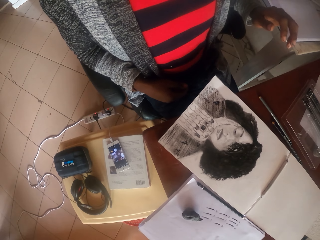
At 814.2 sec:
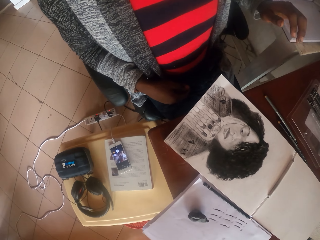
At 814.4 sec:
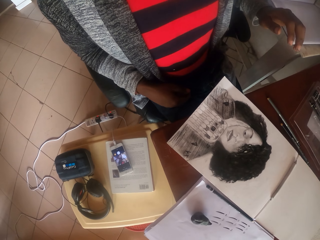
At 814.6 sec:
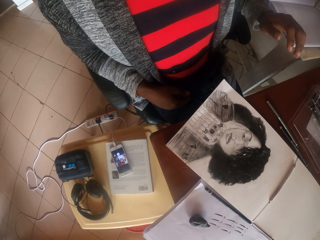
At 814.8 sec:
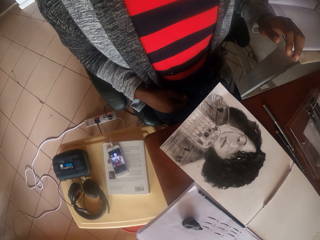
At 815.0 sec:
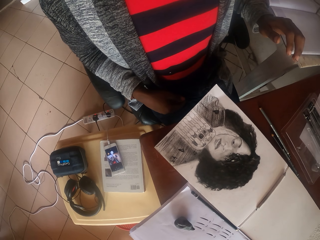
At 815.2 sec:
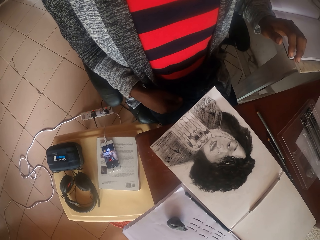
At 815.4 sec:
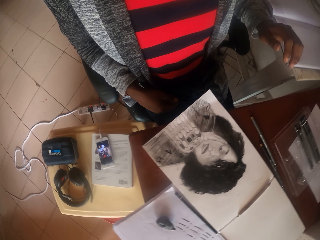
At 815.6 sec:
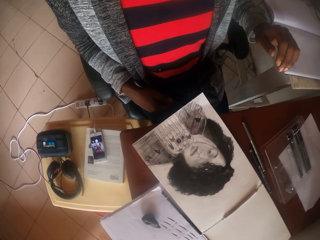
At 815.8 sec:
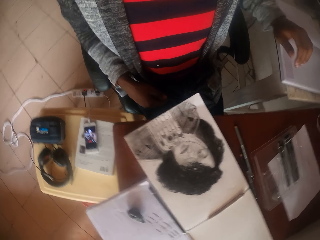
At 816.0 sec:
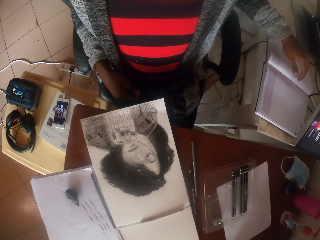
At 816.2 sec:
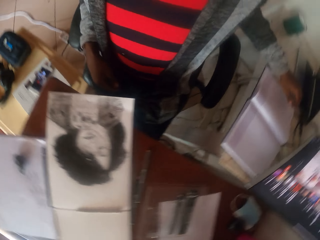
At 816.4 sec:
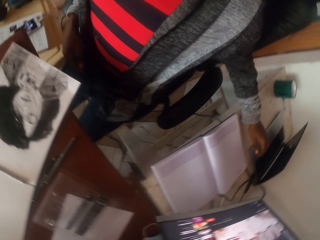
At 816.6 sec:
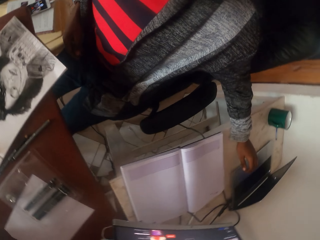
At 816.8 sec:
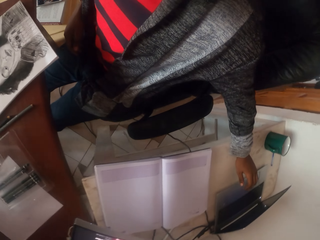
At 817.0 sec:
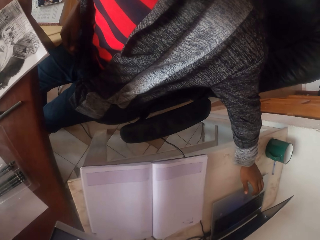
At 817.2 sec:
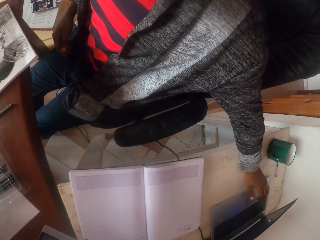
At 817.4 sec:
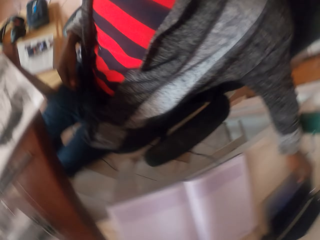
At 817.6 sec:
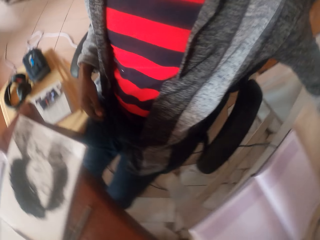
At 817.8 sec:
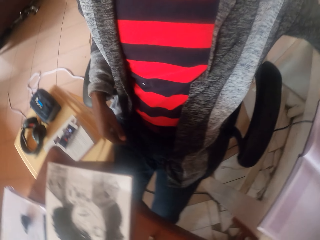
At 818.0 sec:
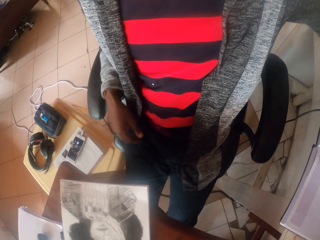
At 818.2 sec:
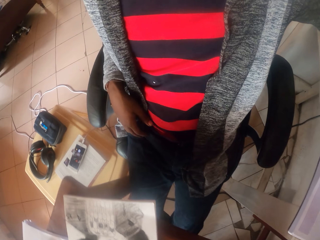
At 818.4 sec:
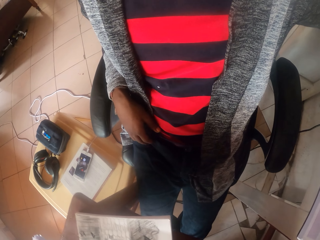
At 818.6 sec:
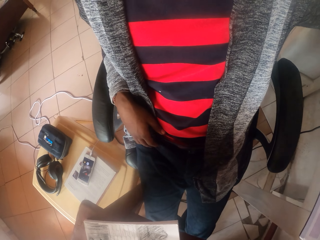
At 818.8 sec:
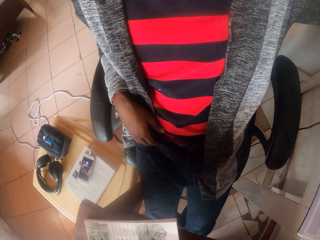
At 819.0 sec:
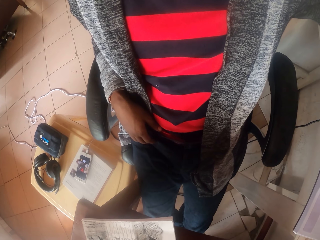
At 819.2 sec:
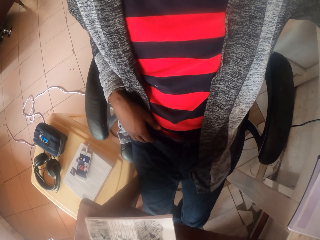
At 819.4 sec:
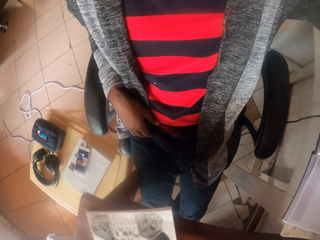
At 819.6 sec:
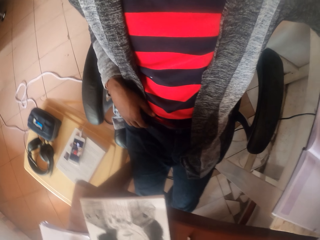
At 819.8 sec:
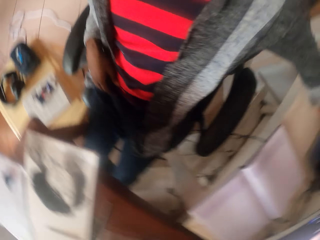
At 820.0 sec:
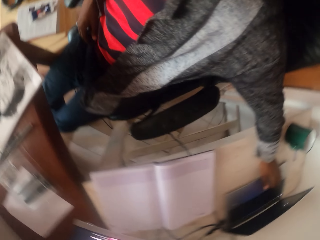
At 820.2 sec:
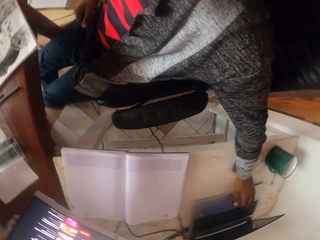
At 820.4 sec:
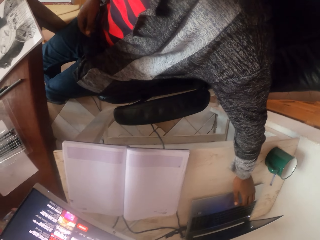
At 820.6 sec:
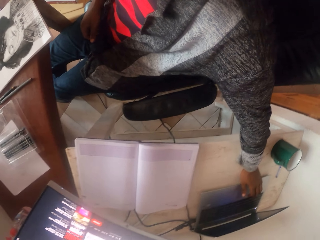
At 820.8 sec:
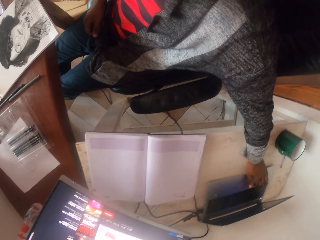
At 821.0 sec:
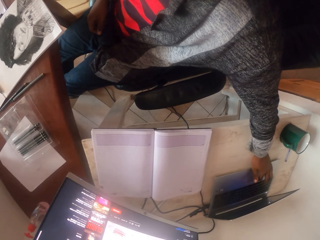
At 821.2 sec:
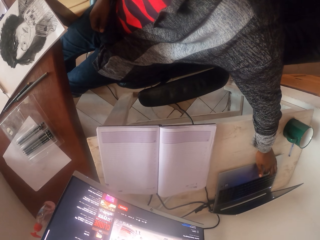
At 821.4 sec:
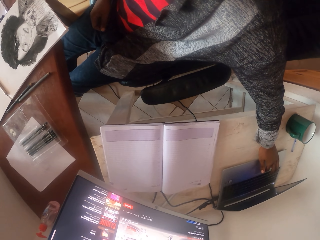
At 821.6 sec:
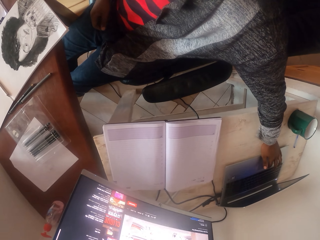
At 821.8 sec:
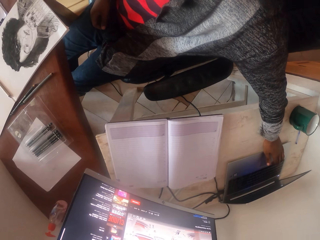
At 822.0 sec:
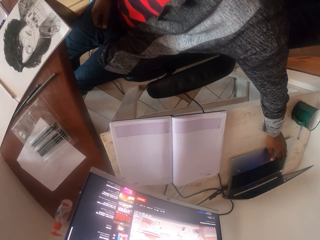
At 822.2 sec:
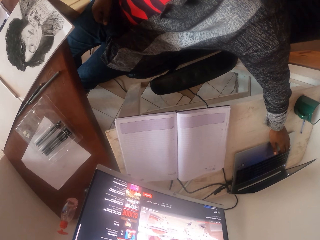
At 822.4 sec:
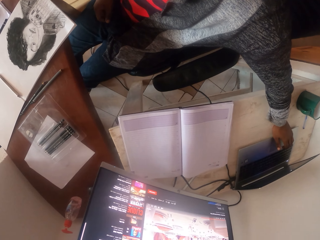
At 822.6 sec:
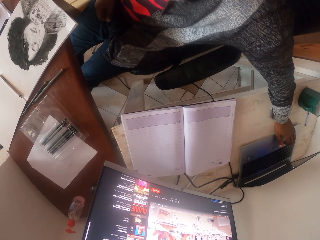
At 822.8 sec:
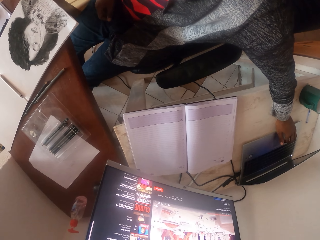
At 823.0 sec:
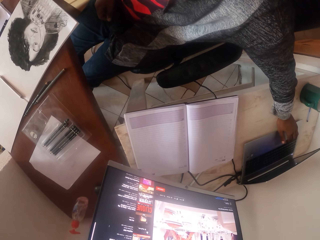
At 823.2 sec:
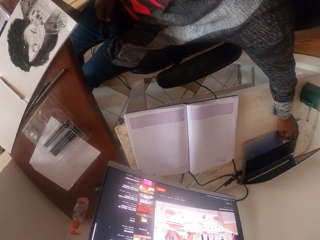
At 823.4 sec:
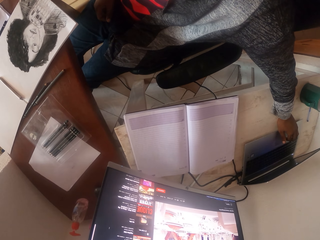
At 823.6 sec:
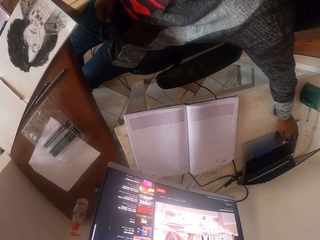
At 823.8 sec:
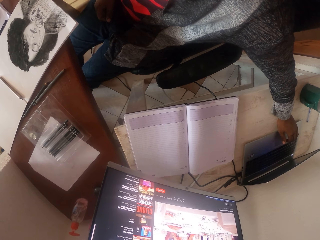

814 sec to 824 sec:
The camera wearer touches a mouse pad on the laptop with the left hand. They look around. They scroll the computer.

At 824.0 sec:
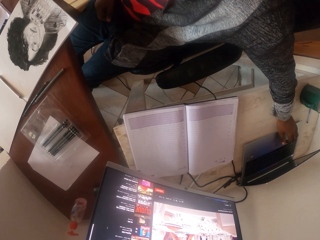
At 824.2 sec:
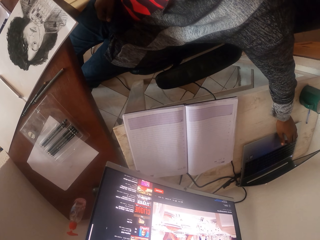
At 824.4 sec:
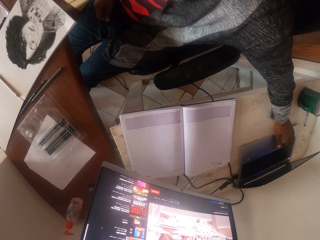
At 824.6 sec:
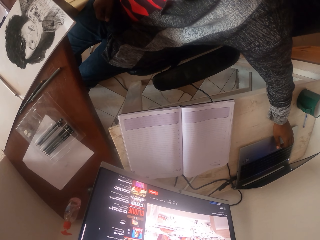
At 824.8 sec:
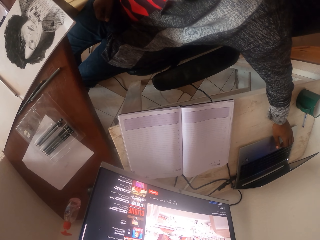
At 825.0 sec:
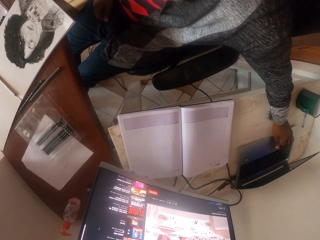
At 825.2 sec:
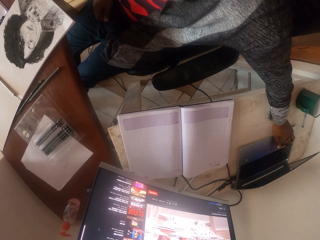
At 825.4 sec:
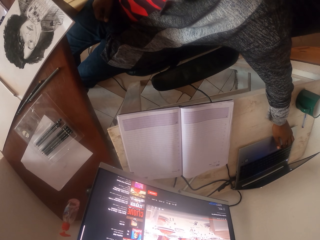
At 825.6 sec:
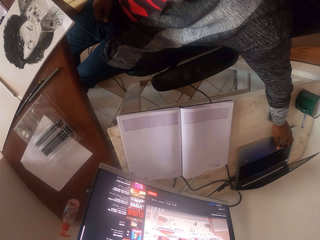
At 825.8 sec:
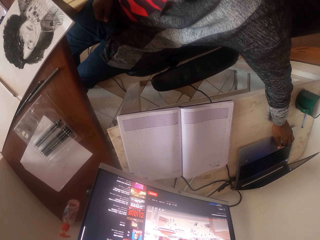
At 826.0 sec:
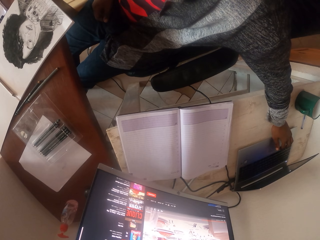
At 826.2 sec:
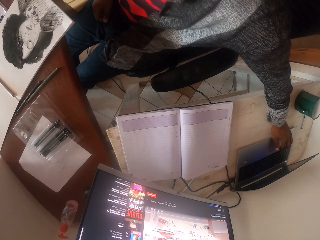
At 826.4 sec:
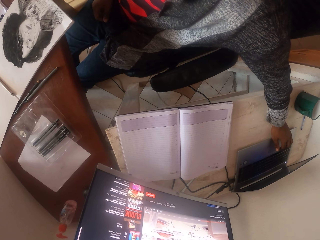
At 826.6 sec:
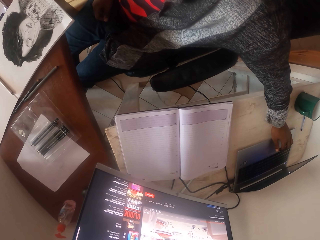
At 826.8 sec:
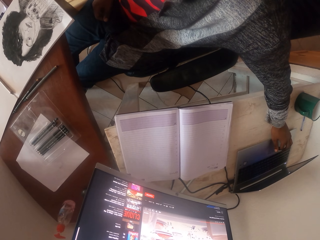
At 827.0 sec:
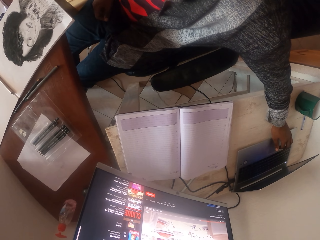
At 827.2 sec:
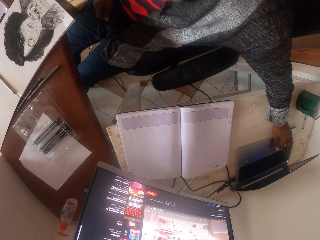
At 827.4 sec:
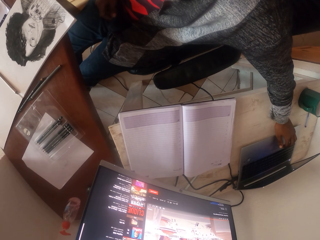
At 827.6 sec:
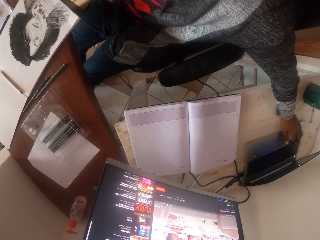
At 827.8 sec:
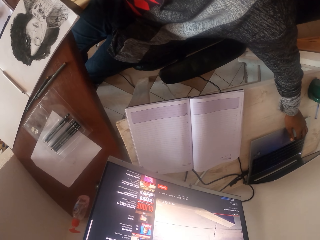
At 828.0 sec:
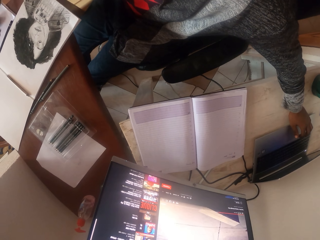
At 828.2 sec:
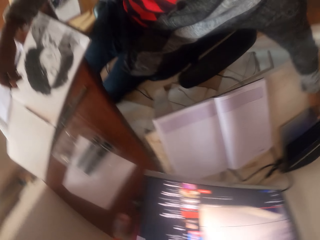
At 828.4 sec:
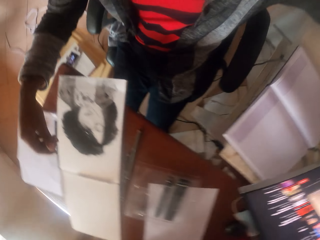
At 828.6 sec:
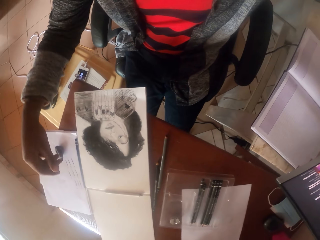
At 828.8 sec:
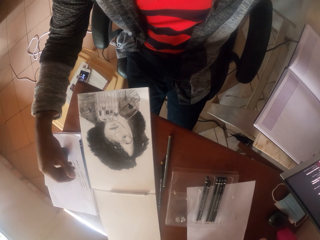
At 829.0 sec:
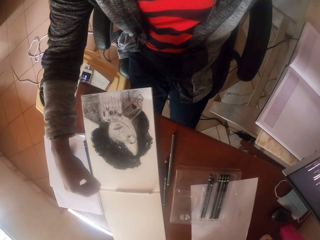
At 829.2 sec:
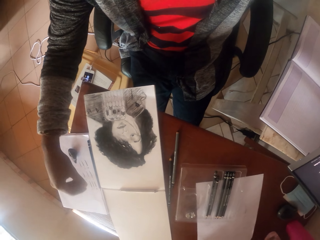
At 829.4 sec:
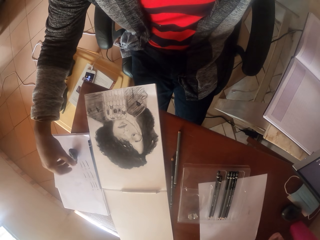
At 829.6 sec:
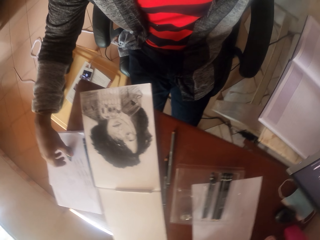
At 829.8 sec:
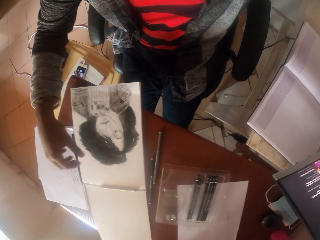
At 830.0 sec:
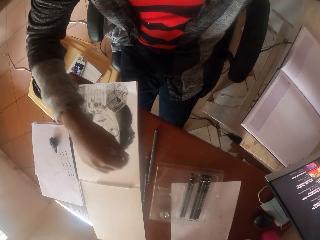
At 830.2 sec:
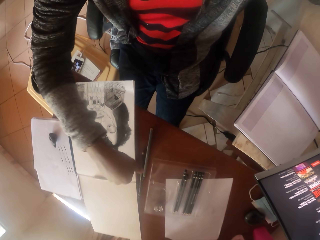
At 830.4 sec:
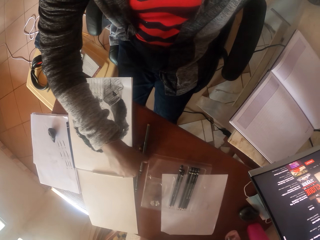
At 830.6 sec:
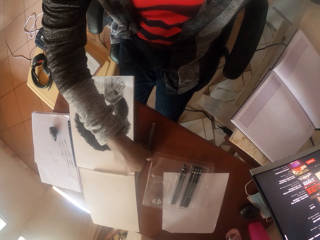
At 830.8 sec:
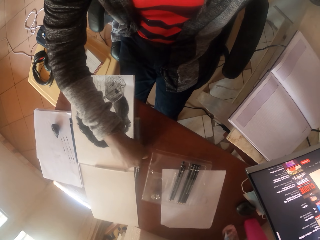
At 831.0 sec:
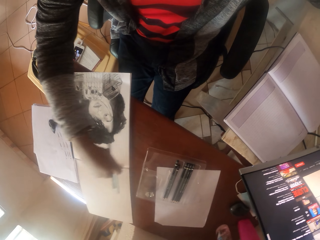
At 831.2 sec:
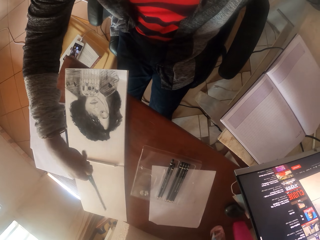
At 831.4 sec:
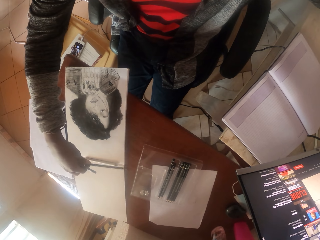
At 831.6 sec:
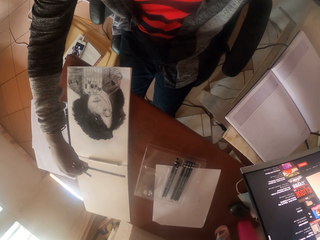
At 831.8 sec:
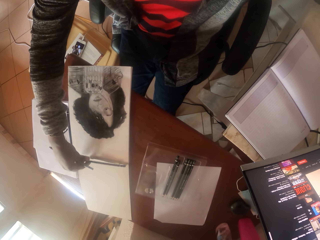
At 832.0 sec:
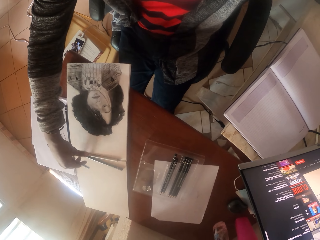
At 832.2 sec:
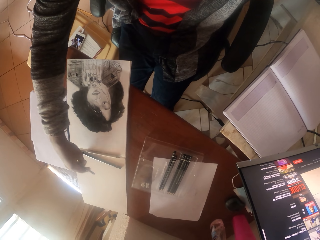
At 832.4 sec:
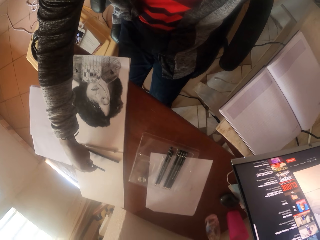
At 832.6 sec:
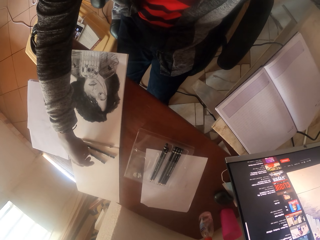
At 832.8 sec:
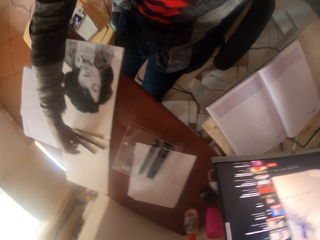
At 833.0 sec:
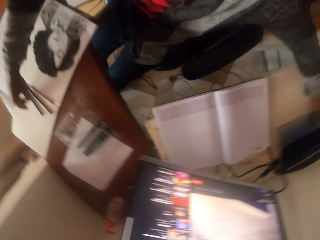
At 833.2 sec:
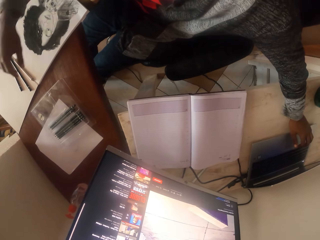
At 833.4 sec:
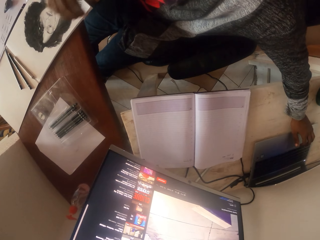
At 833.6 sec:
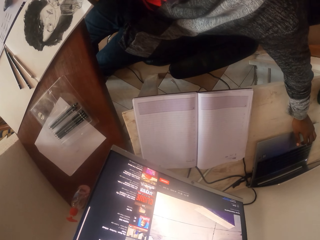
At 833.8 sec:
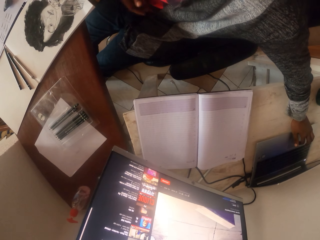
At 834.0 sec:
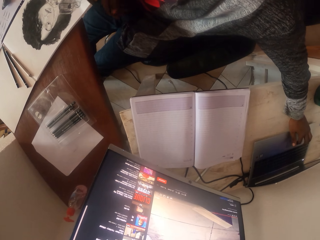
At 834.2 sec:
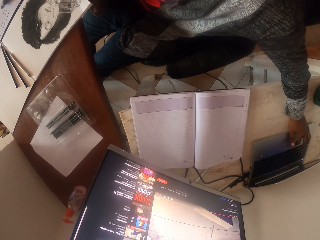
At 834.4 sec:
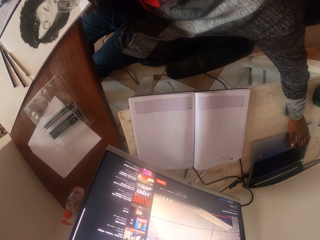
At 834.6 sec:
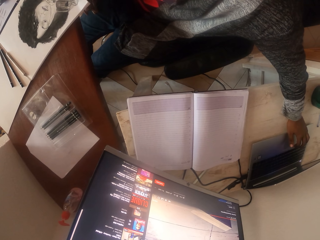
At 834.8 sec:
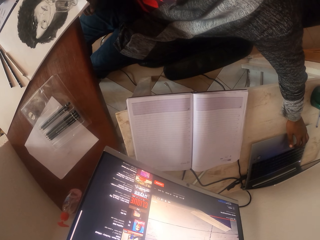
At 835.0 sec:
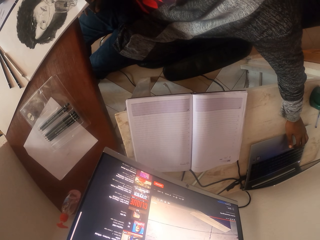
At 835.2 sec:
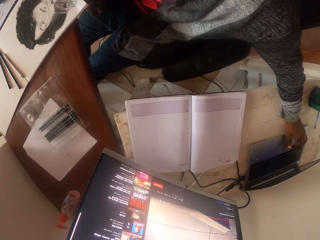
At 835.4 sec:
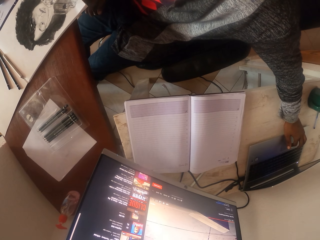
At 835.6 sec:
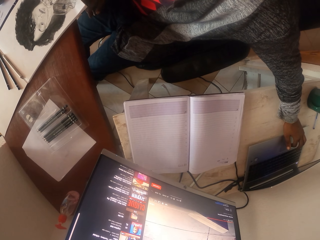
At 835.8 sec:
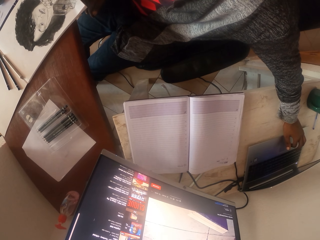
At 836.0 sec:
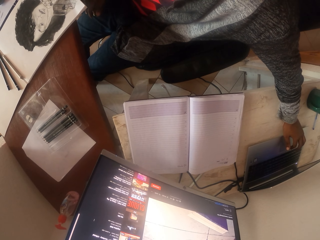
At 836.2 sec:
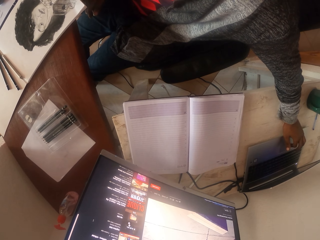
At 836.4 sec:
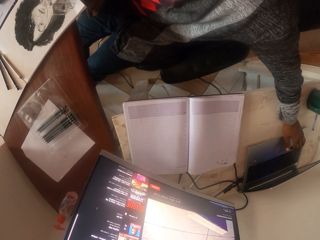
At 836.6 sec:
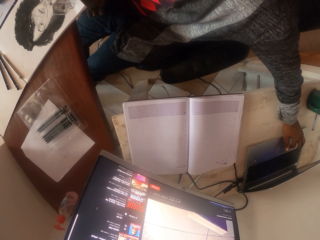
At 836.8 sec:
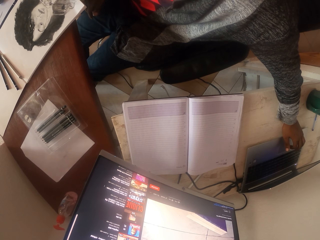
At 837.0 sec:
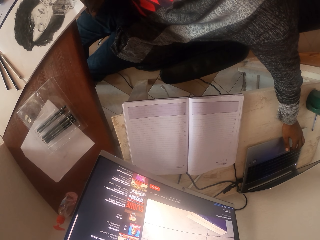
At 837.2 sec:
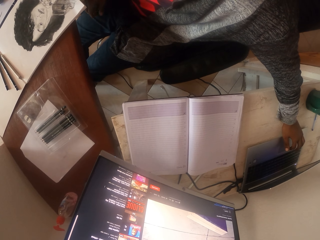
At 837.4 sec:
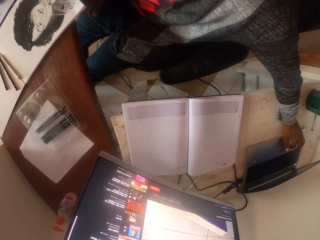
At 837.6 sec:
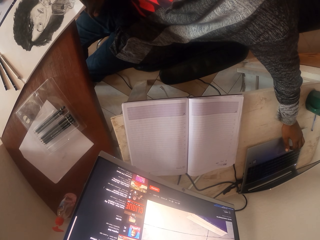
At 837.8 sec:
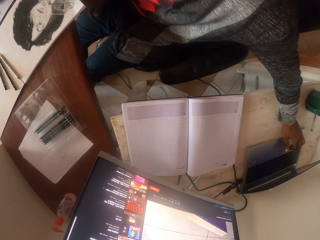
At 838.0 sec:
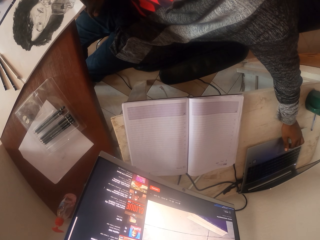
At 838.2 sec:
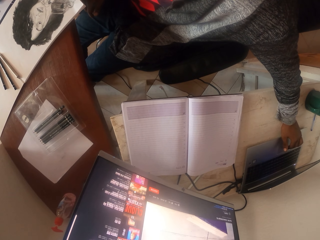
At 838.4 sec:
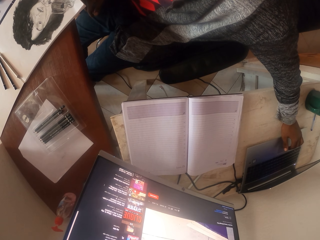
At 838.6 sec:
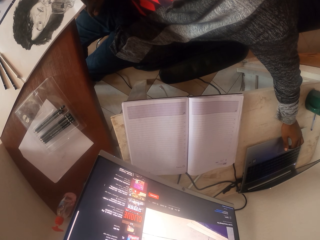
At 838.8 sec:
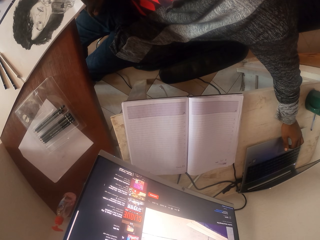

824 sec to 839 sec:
The camera wearer looks around. They touch the keyboard. They look around. They pick the coloring pens and place the coloring pens on the notebook. They touch a pen. They scroll the computer. They look around.
